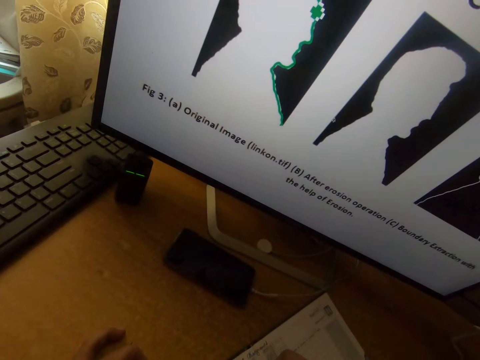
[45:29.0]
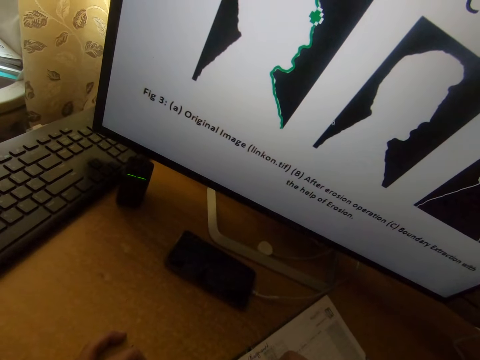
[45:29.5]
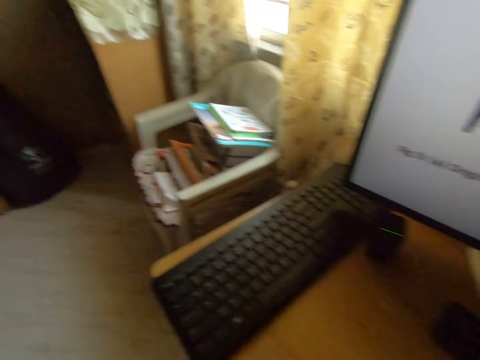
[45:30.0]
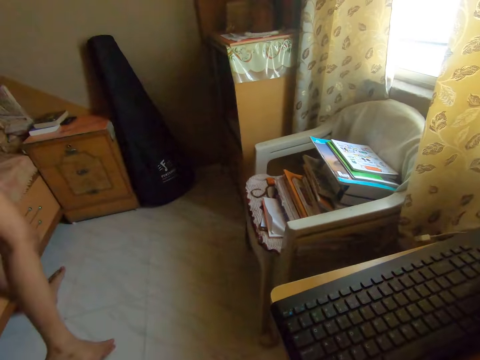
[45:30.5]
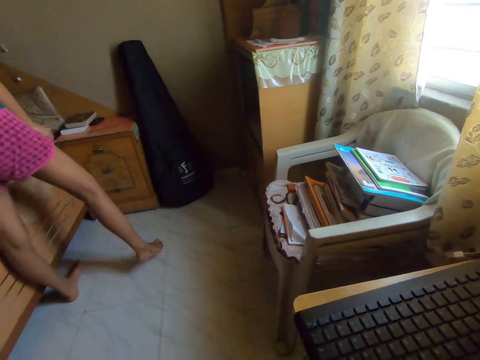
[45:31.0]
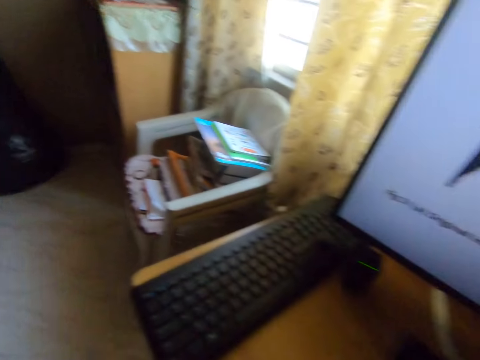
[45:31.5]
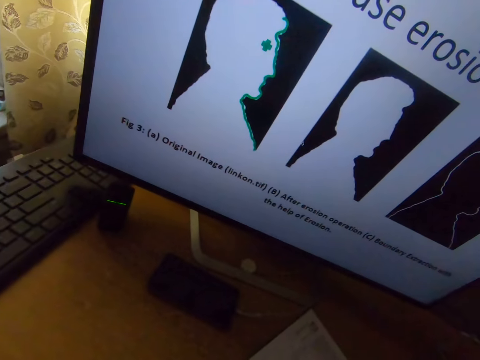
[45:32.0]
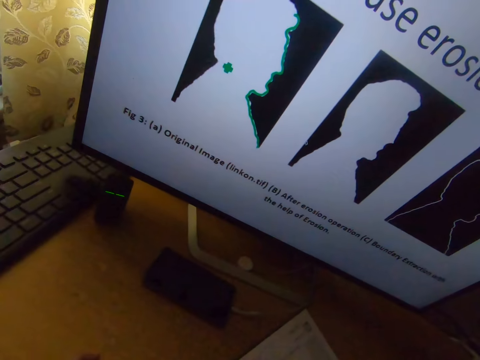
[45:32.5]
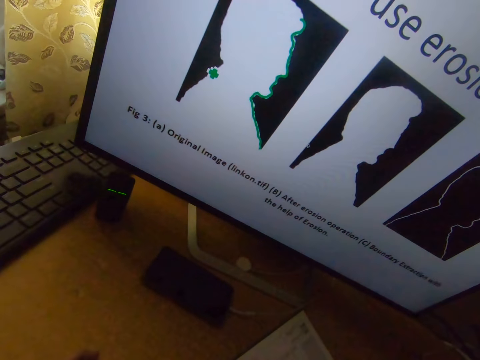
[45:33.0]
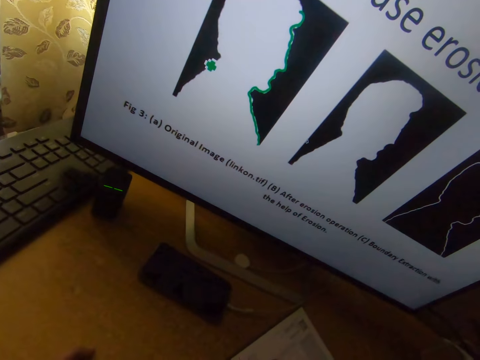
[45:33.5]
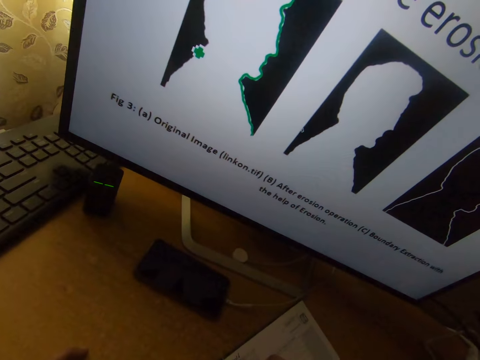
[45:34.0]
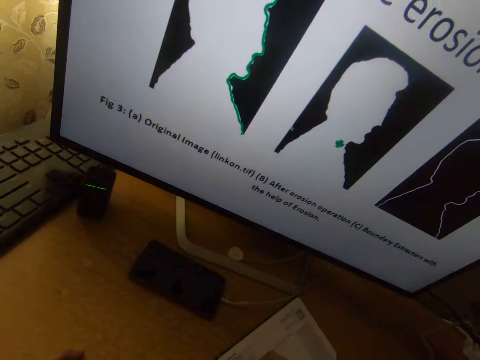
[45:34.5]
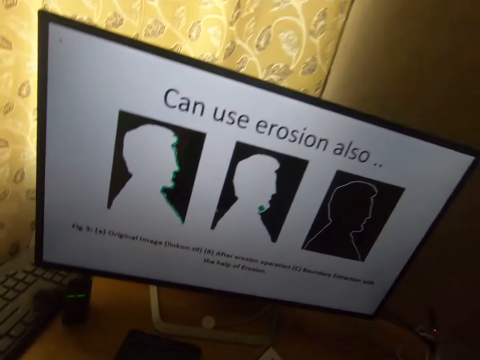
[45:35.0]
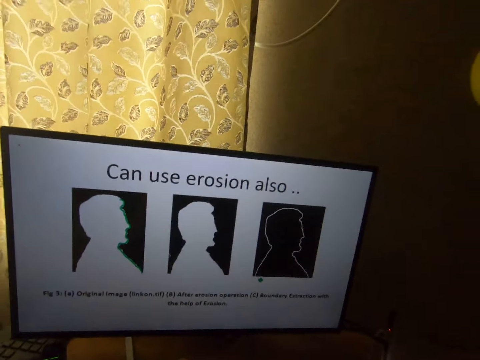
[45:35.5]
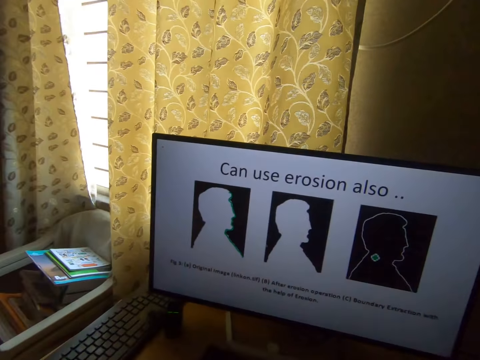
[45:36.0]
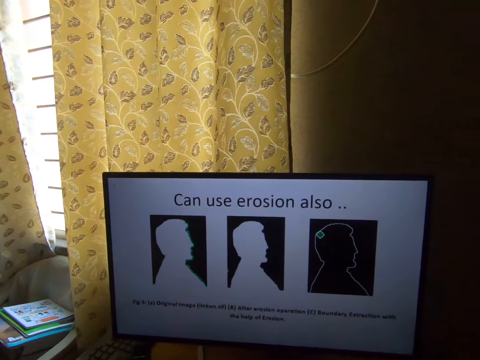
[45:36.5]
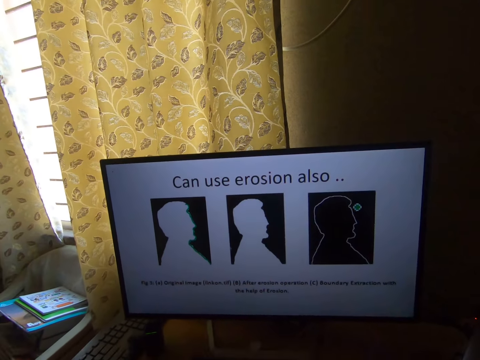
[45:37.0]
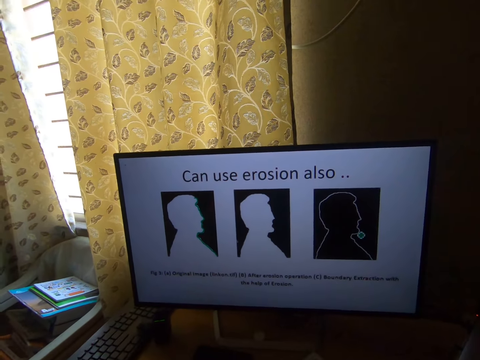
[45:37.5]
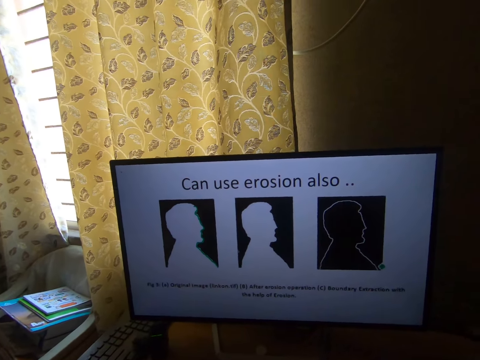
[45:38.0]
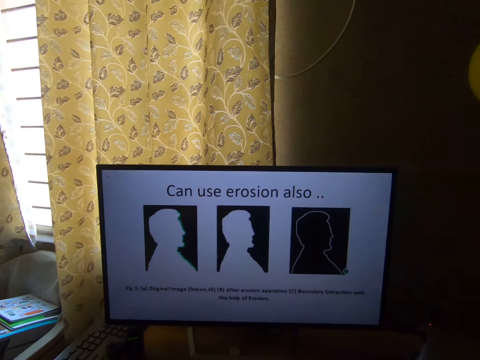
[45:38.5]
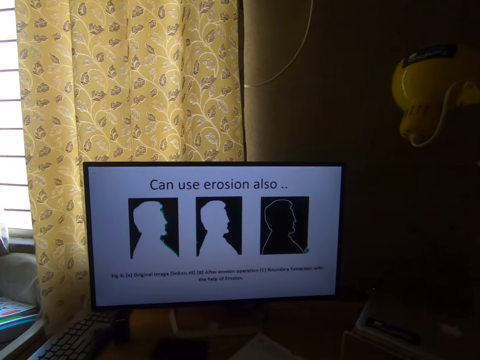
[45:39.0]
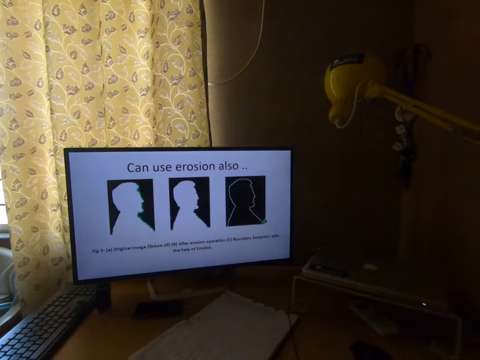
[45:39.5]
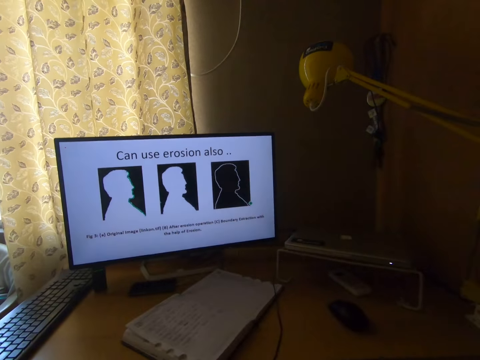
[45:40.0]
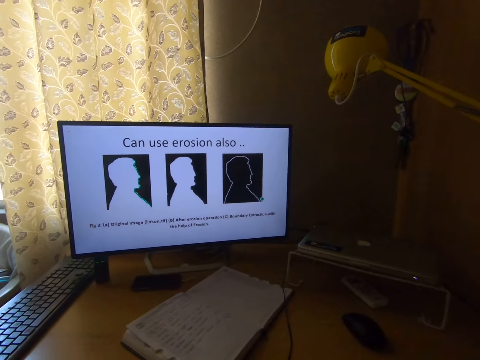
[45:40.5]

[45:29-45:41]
The camera wearer looks around the house. A man walks around the house. The camera wearer speaks to the man. They write on a book with a pen. They move away from the notebook. They look around the house.

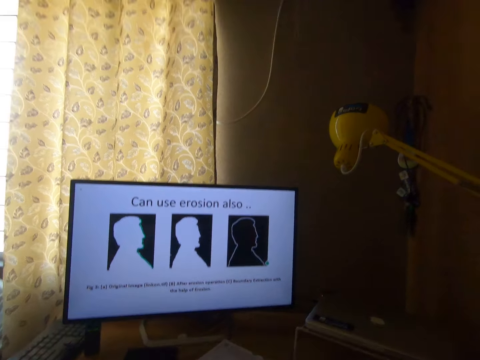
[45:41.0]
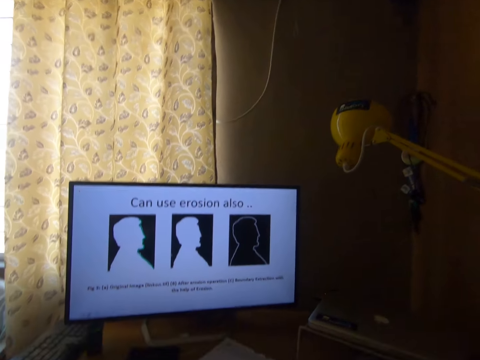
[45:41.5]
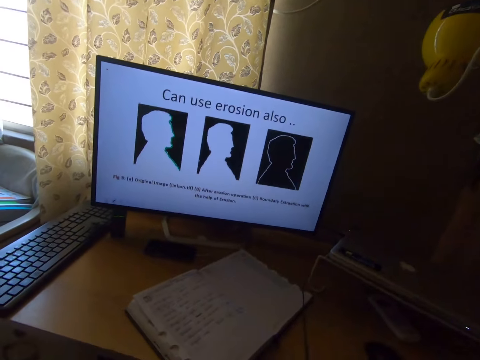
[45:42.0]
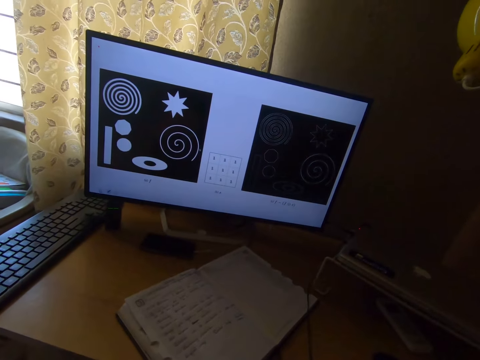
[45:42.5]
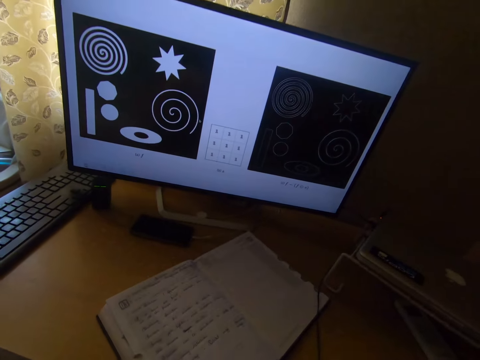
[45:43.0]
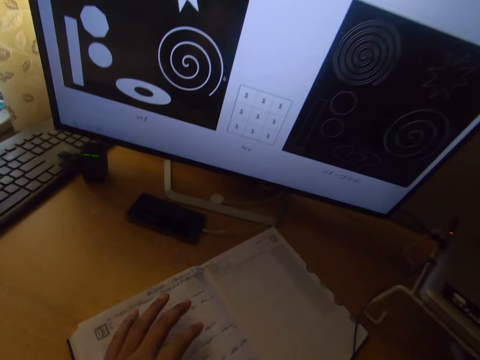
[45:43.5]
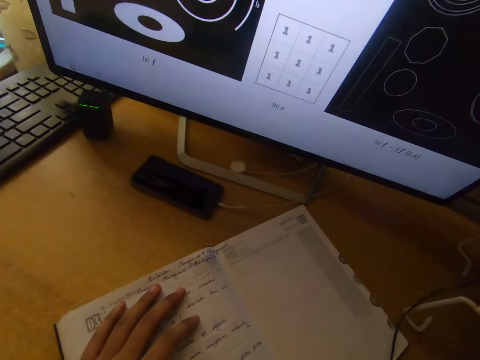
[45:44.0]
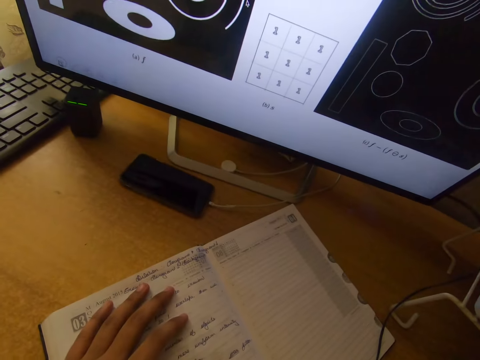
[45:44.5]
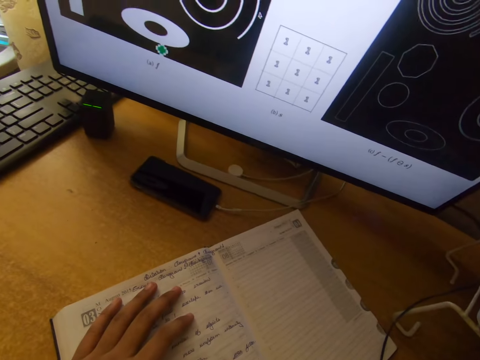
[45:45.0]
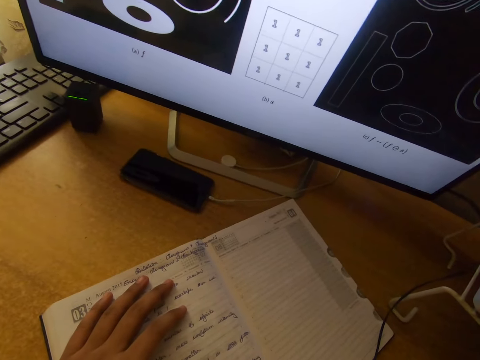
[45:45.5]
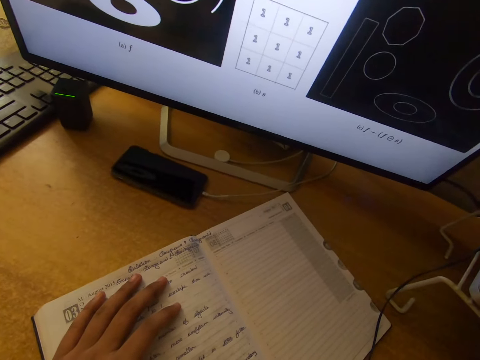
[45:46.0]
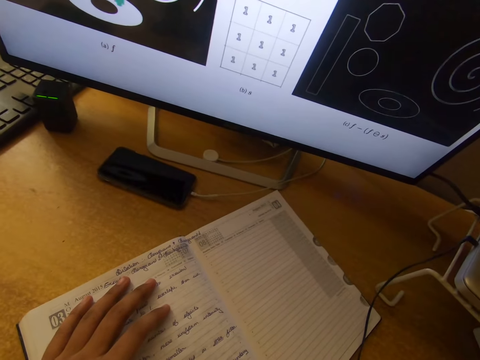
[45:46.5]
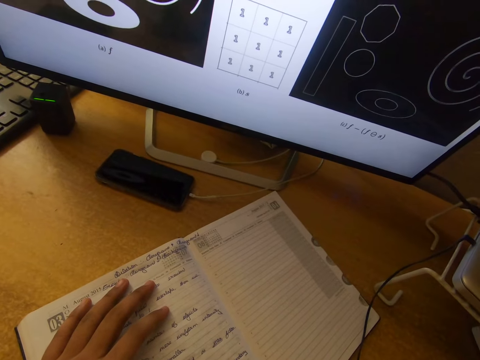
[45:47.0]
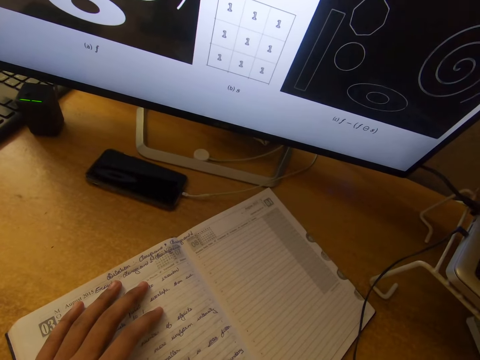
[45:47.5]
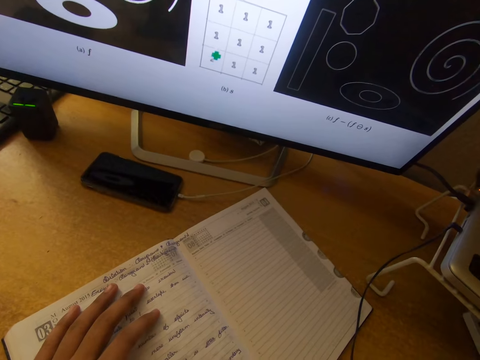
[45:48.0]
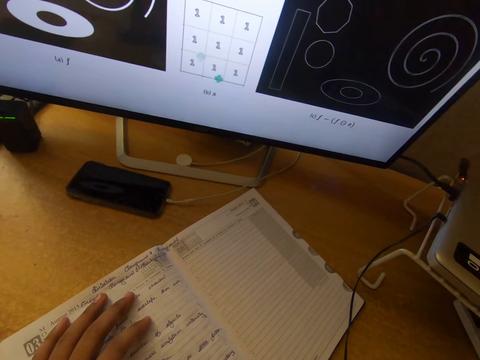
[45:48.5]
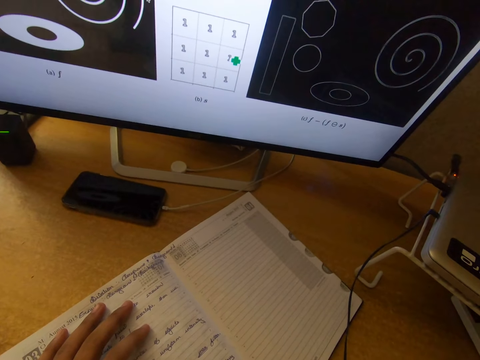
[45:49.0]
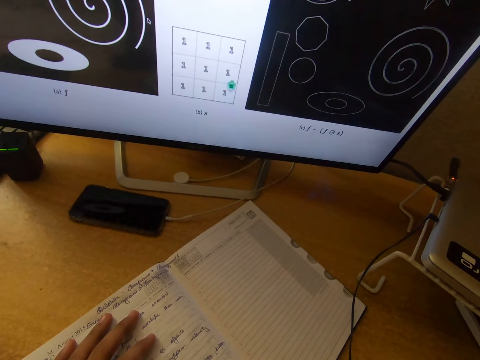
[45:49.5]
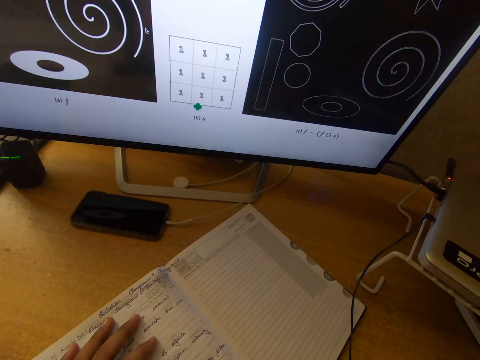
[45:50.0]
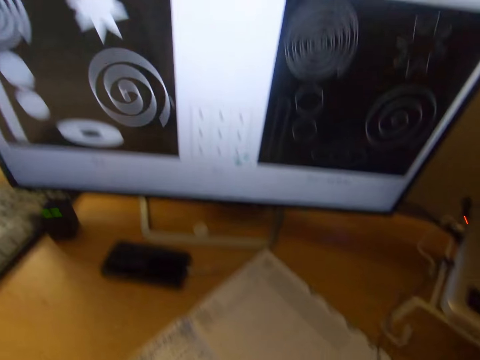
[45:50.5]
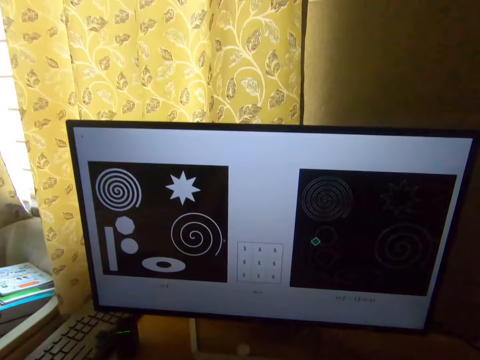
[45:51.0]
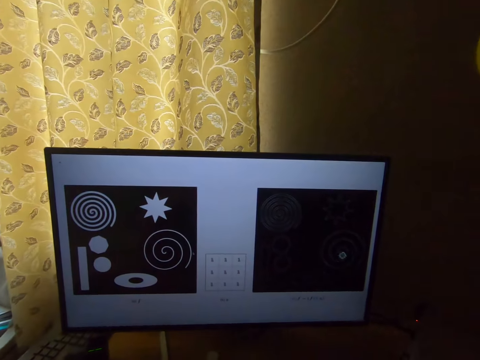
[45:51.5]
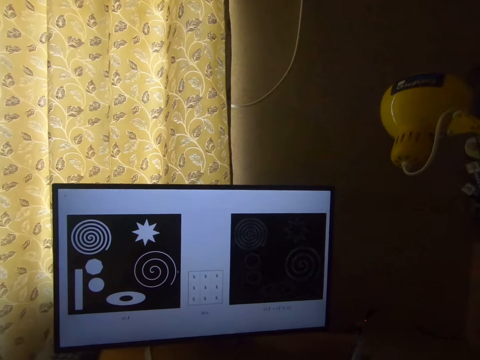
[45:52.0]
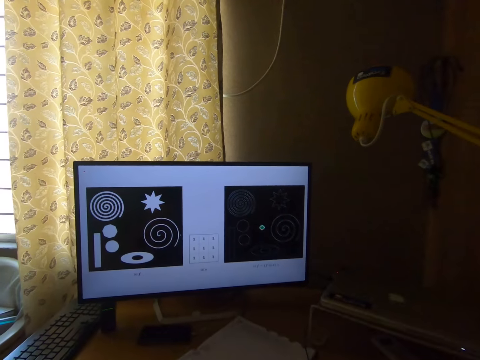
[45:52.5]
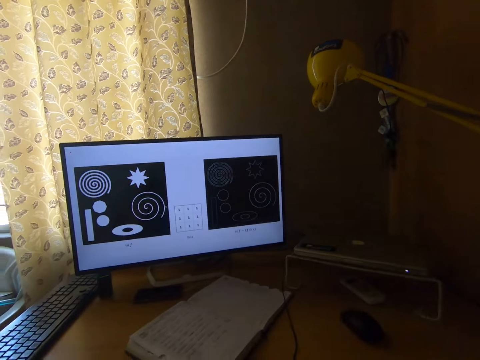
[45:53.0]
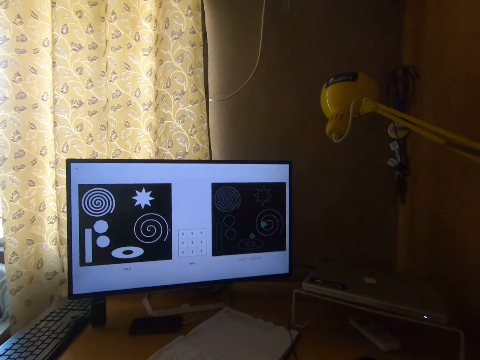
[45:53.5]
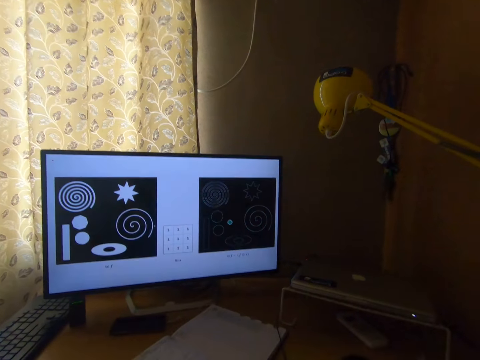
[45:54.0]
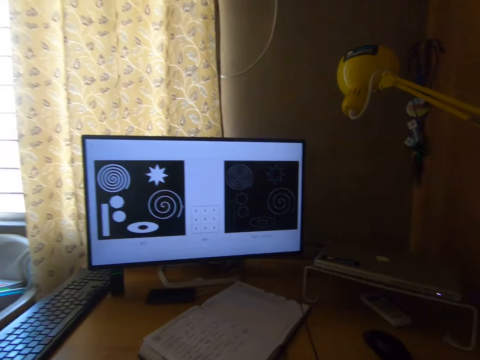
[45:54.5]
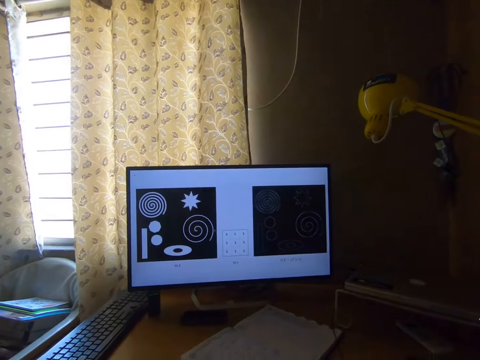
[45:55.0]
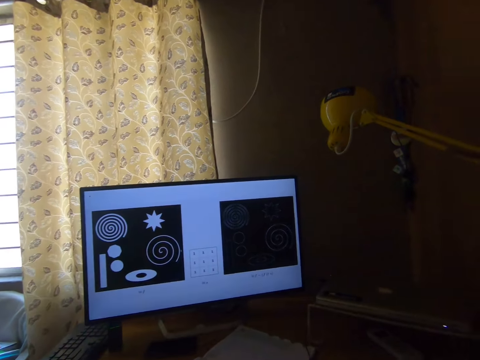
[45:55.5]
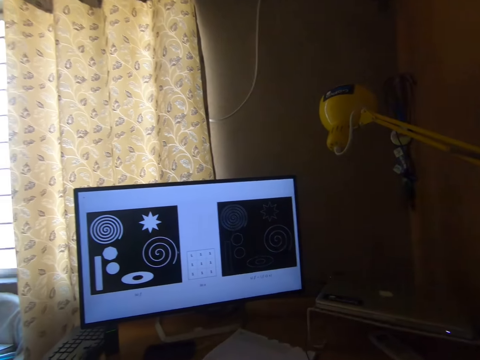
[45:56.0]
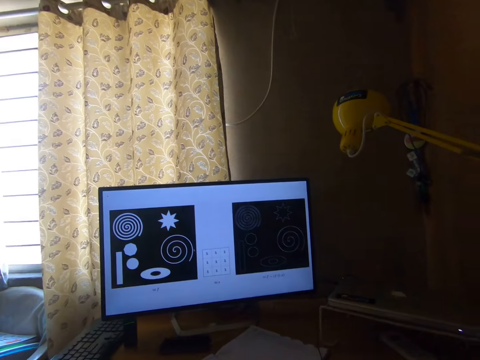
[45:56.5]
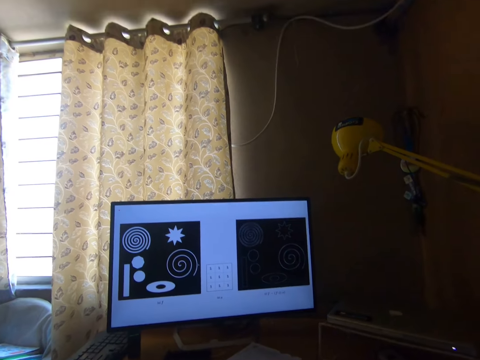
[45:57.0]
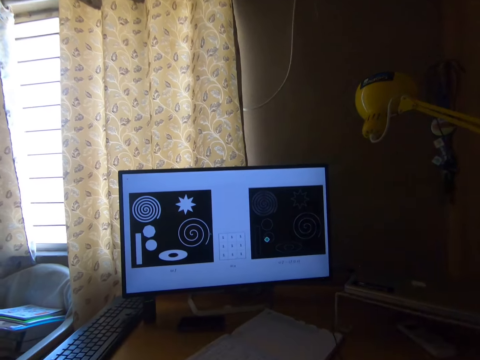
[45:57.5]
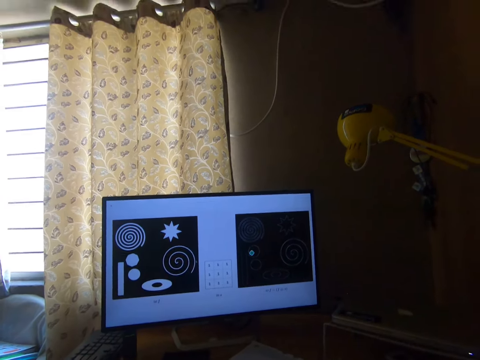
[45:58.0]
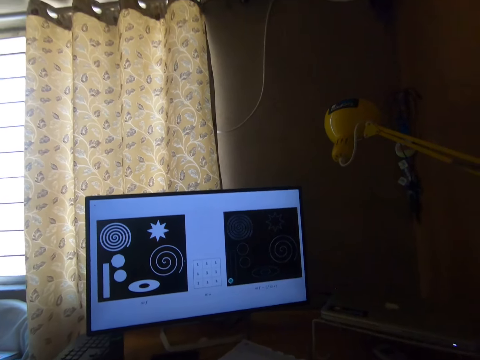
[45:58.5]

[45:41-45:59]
The camera wearer places his left hand on the notebook. He stares at the desktop screen. He removes his left hand from the notebook.
